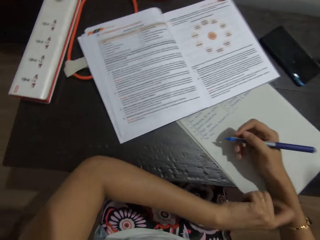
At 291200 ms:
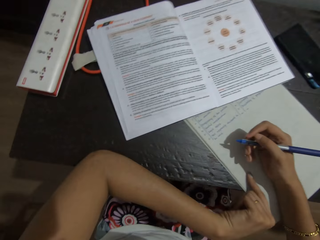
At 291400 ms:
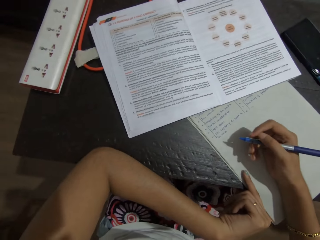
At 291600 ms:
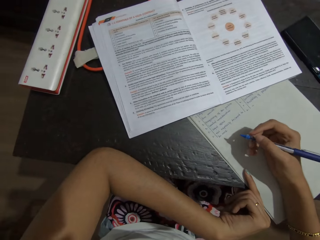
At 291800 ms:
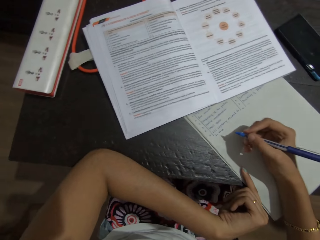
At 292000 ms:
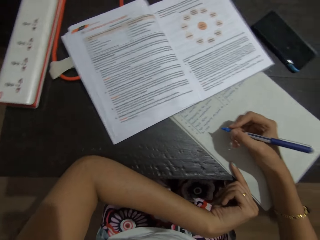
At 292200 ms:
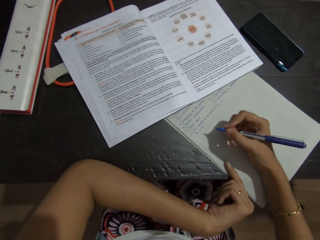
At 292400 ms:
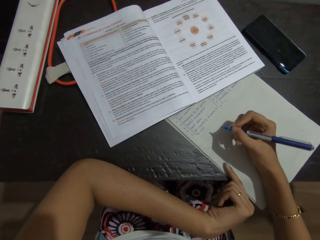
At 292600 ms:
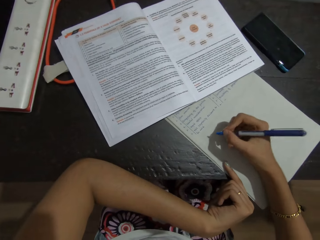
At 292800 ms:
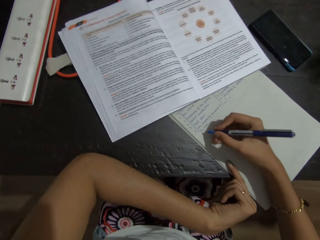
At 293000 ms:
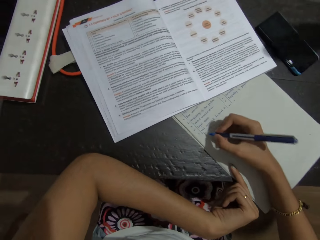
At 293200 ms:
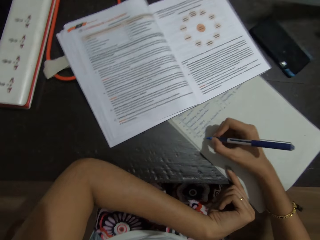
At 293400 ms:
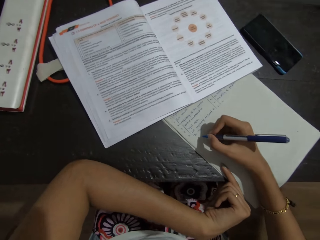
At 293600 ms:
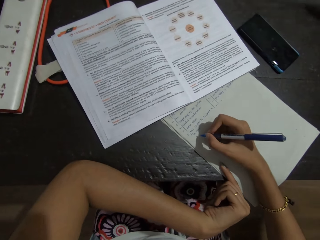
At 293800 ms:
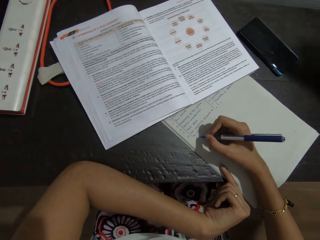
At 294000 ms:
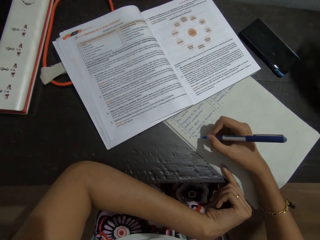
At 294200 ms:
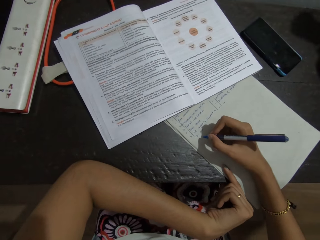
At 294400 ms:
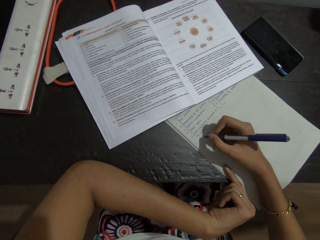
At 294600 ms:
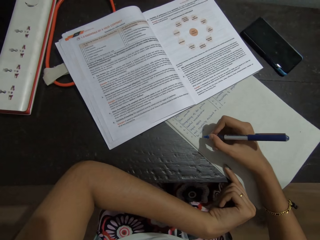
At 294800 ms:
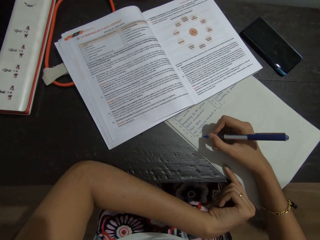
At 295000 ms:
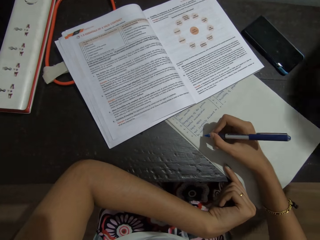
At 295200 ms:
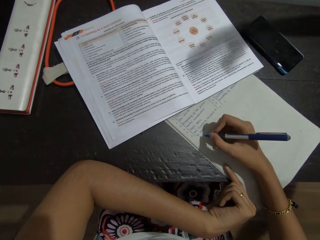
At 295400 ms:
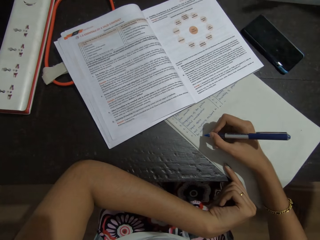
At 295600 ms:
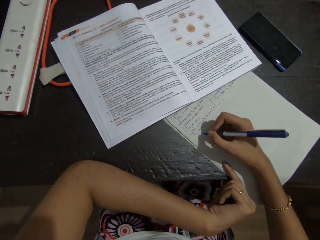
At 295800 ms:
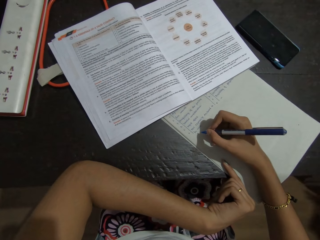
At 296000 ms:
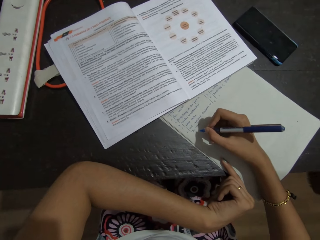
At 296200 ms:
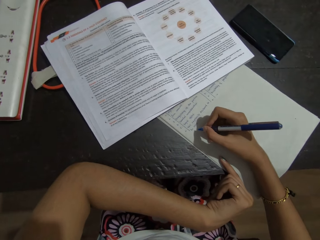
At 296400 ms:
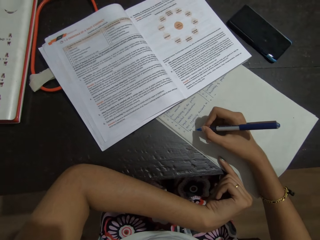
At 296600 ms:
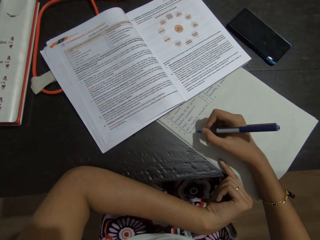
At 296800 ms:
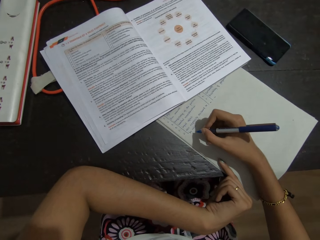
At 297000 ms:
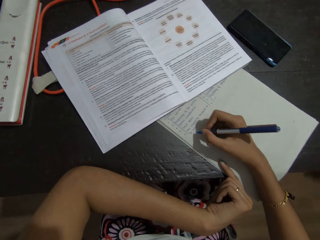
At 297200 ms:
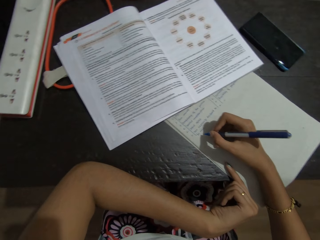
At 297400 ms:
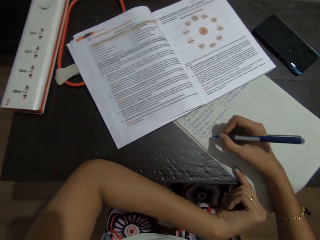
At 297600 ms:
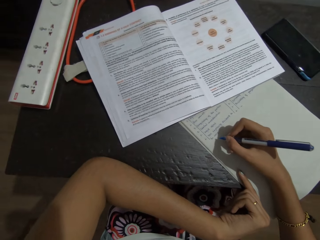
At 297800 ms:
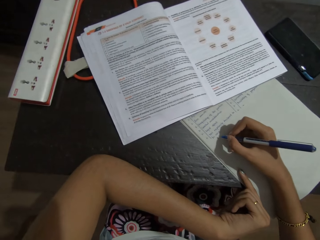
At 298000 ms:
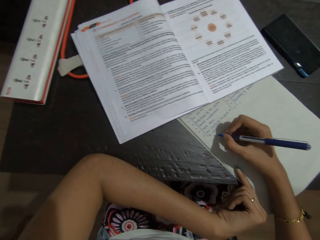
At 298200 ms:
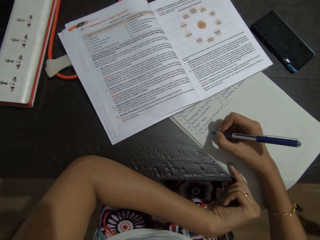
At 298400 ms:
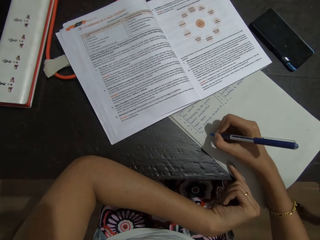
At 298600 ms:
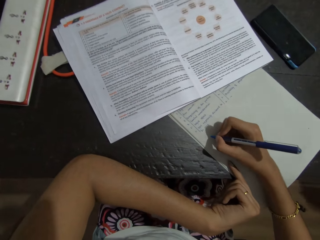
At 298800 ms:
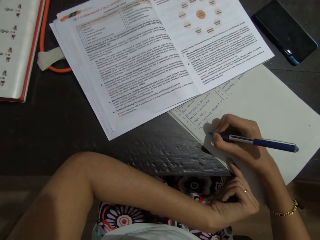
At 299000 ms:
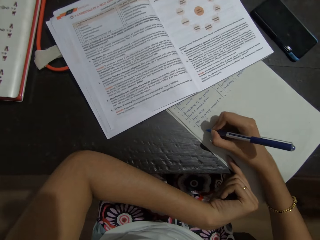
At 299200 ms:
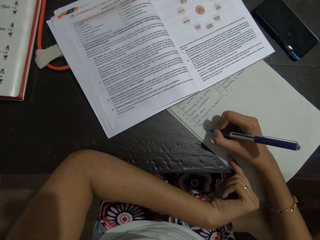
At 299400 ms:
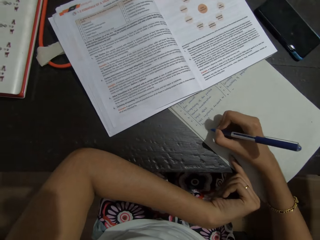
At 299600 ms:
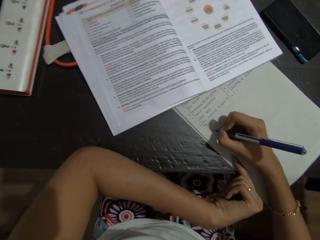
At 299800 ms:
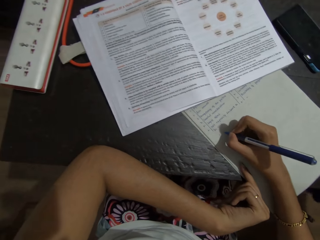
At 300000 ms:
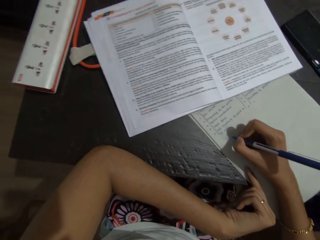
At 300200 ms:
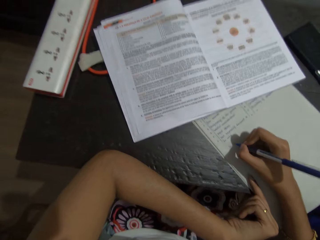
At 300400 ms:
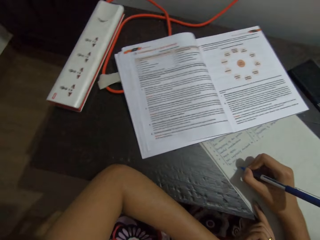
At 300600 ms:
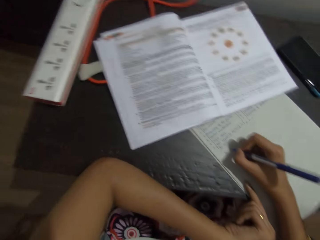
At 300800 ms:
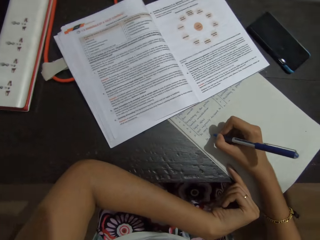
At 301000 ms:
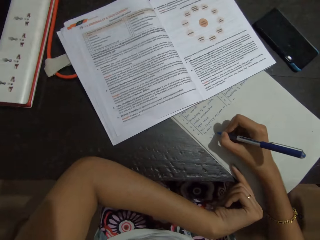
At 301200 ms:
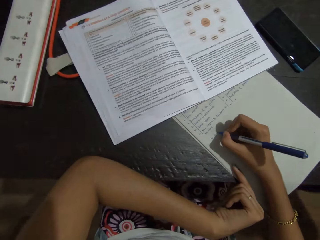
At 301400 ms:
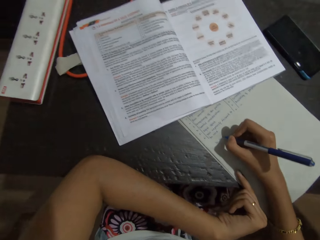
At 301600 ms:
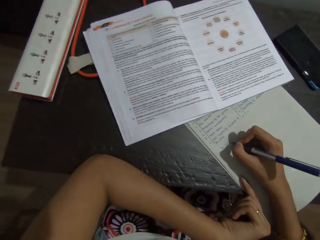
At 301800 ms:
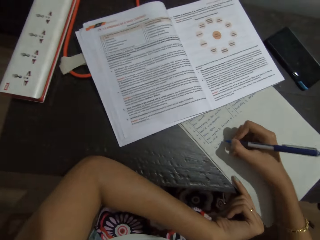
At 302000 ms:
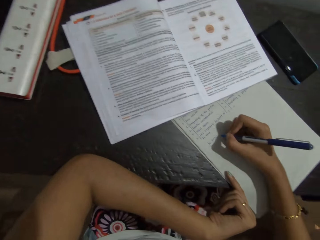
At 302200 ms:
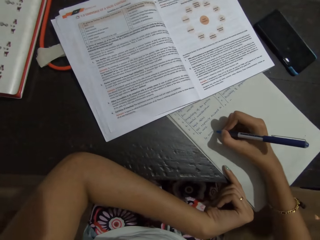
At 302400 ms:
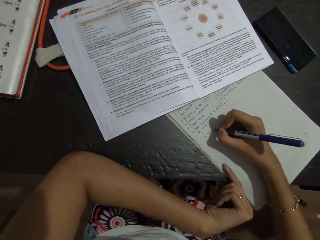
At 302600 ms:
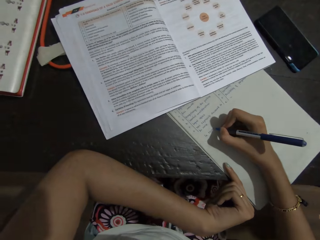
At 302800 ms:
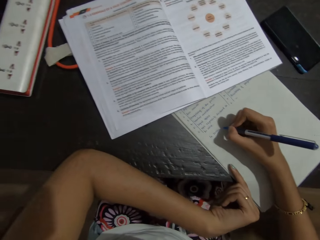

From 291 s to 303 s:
A person talks. The camera wearer talks. The person talks.

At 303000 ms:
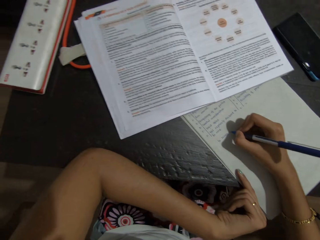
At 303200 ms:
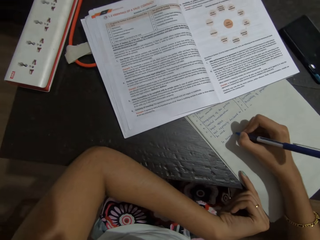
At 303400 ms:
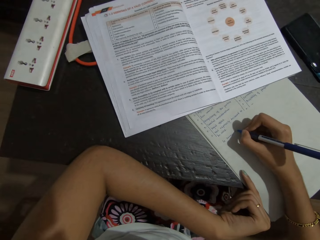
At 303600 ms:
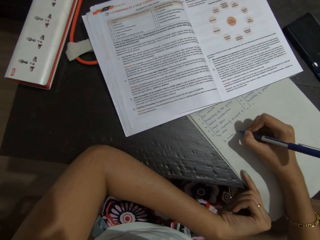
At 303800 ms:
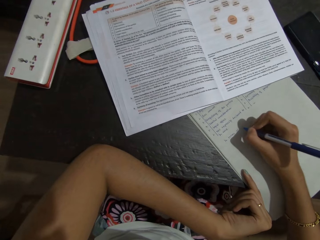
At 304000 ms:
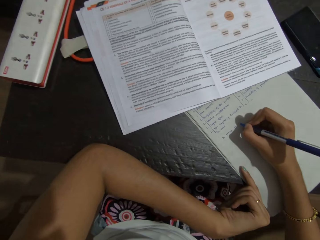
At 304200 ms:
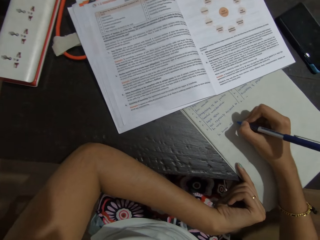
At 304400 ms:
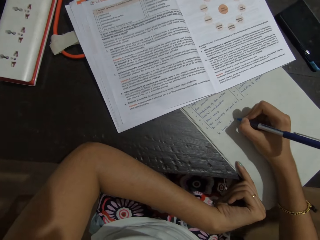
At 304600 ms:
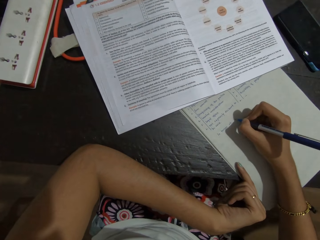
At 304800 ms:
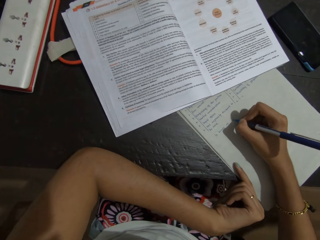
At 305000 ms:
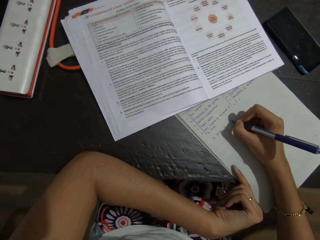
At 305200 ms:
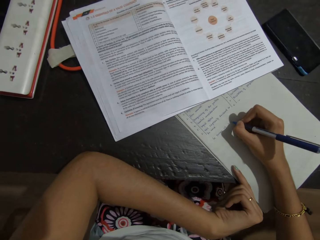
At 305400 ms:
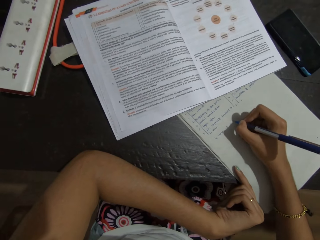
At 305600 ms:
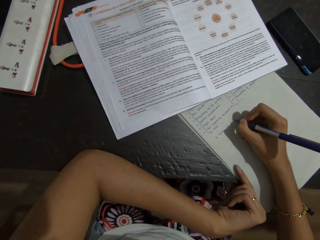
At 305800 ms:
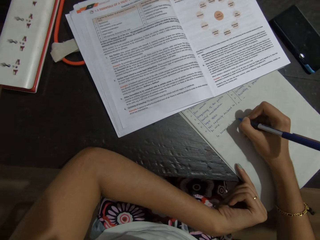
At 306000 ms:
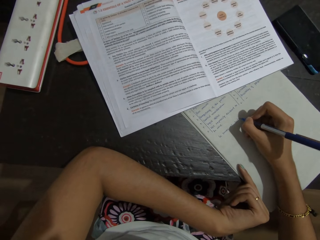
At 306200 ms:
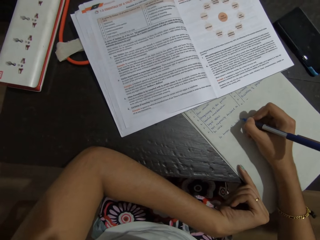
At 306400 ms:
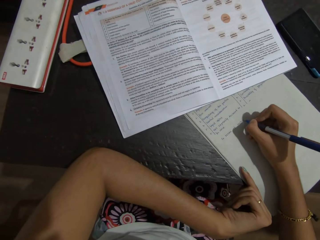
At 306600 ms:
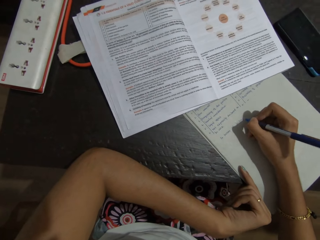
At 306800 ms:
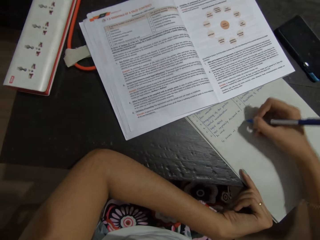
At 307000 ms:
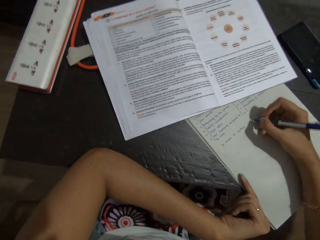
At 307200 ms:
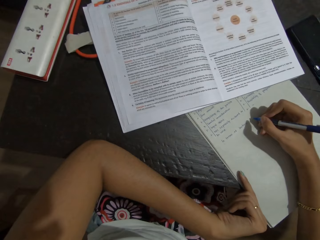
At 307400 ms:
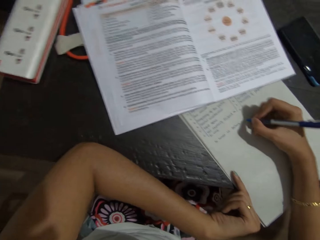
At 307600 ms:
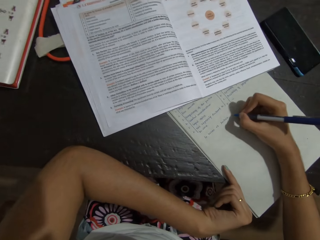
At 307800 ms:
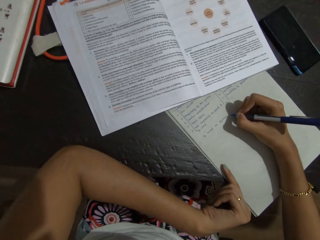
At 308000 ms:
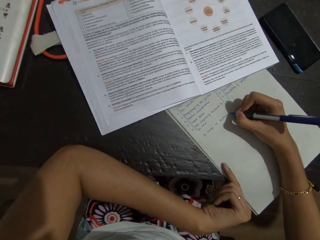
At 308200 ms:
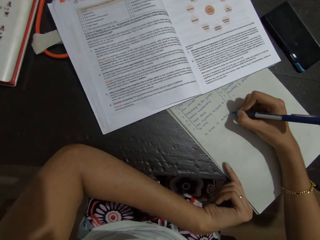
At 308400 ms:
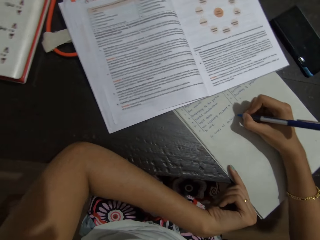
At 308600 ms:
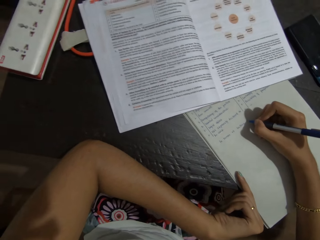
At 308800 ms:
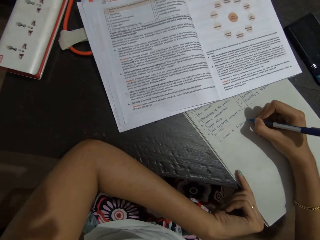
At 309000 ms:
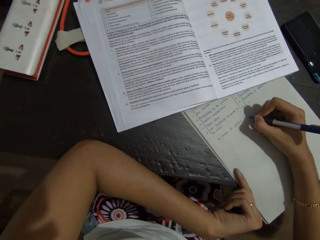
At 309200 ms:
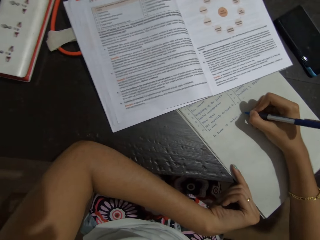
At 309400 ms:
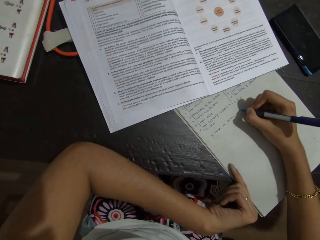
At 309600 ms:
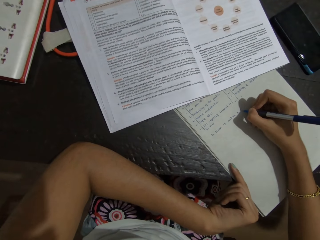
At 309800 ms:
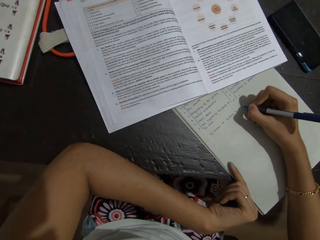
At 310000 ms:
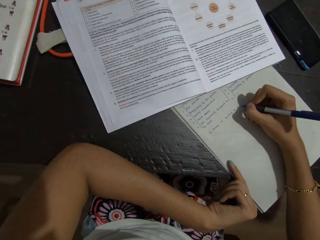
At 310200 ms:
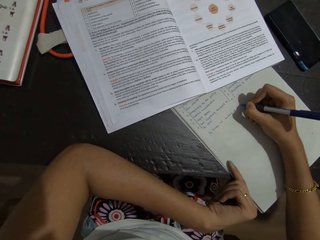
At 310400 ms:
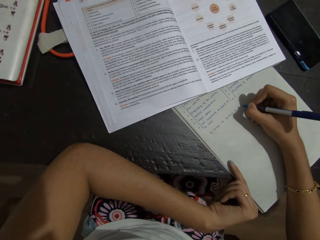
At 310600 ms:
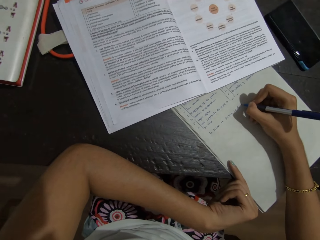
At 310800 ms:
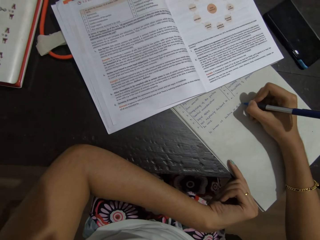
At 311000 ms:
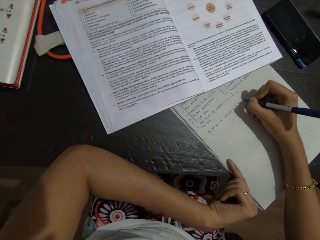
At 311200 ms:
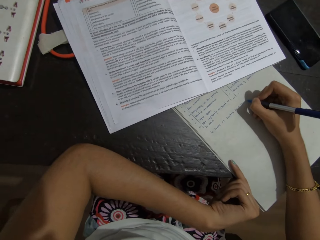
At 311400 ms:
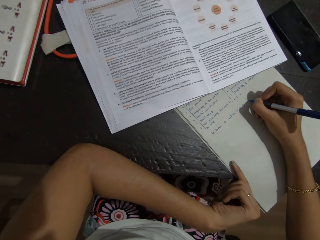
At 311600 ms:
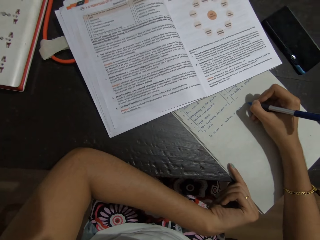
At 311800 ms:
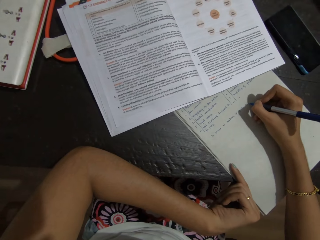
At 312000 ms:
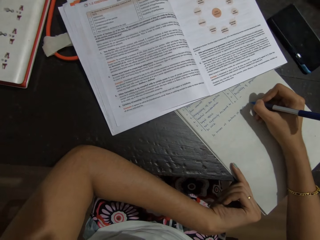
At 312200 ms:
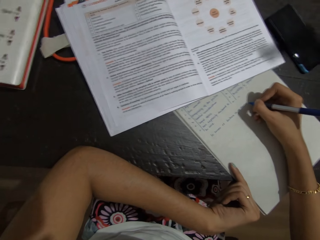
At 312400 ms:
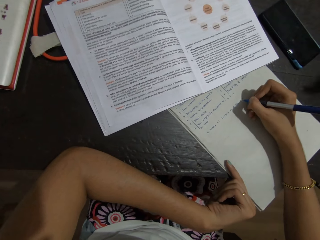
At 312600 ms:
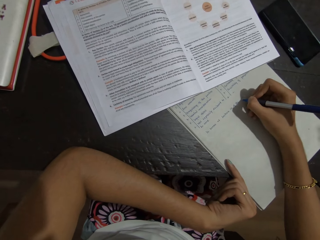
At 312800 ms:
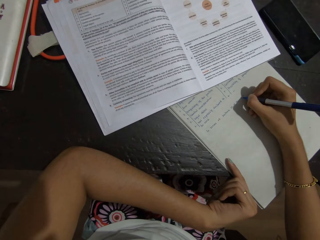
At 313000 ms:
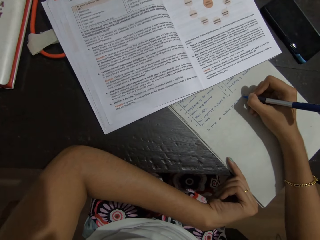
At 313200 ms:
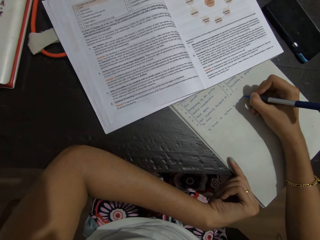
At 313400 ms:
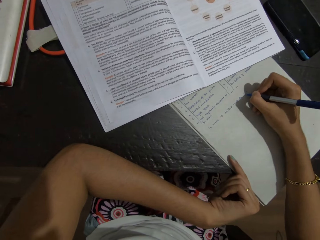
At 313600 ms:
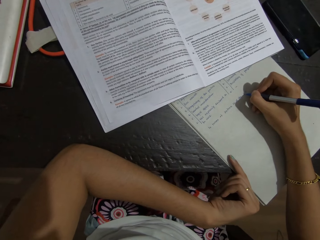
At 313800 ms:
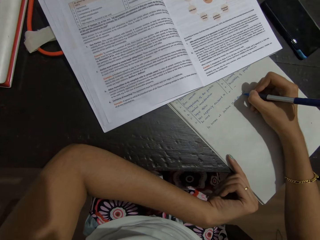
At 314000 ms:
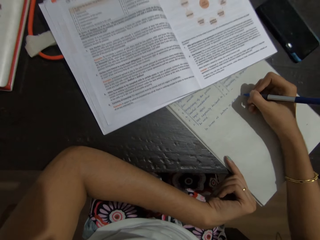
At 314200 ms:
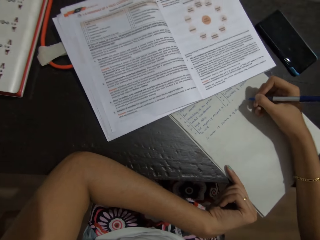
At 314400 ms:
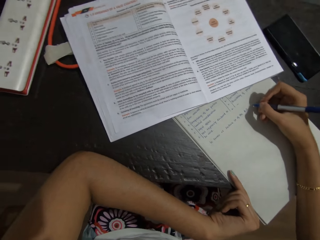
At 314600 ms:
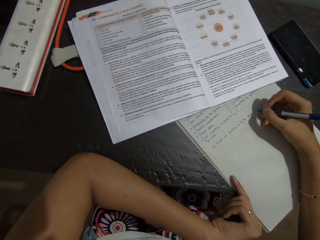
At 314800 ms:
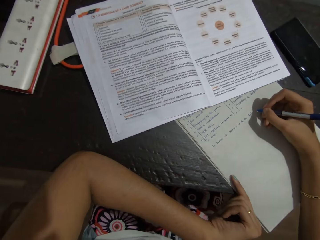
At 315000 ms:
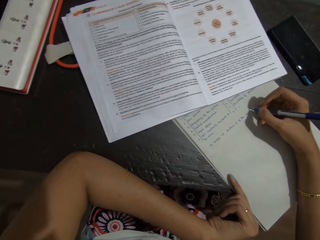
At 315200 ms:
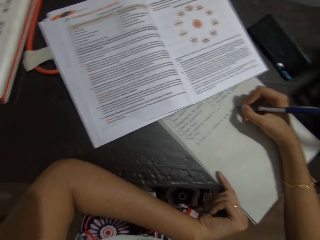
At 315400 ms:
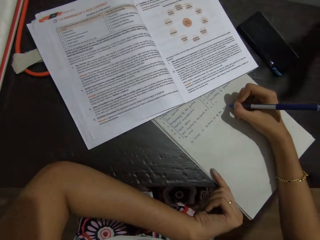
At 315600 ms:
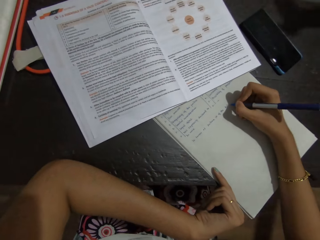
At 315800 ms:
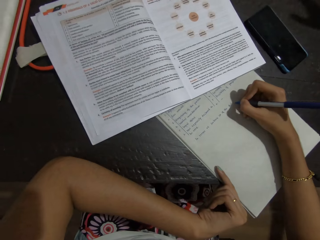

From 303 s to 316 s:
The camera wearer talks. They communicate with a person.
